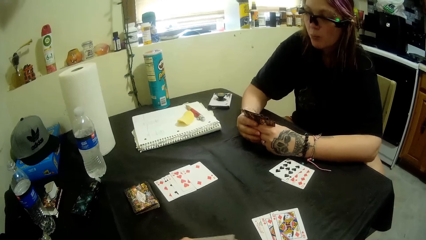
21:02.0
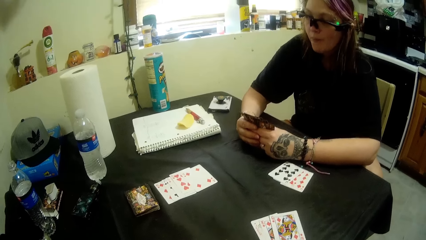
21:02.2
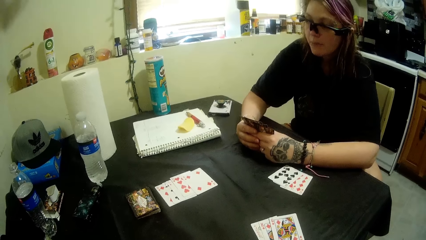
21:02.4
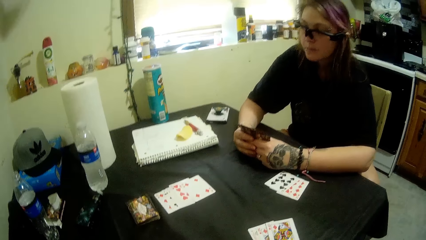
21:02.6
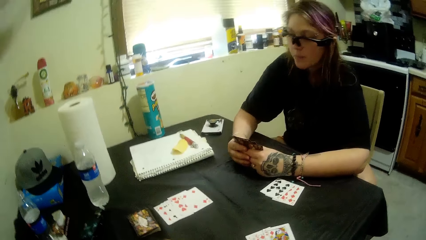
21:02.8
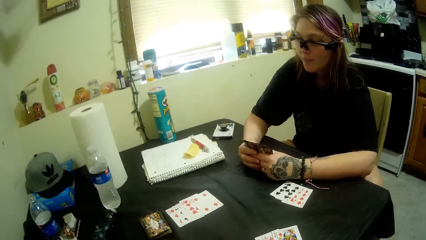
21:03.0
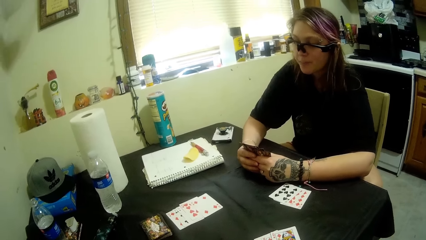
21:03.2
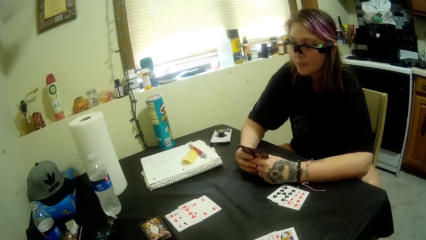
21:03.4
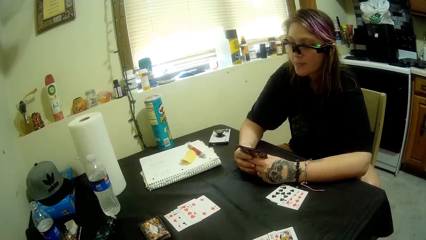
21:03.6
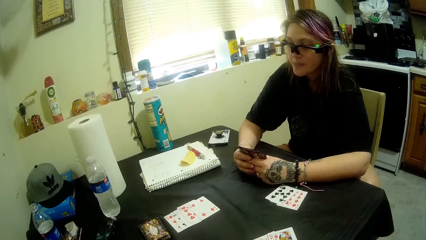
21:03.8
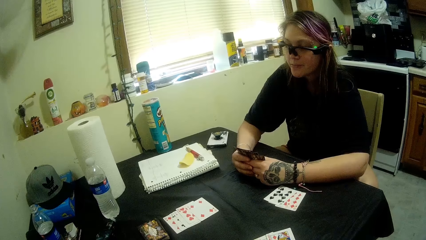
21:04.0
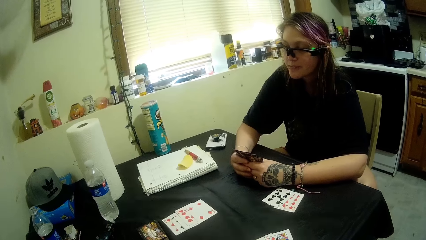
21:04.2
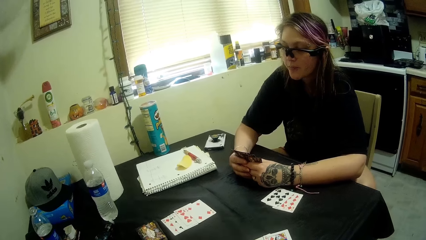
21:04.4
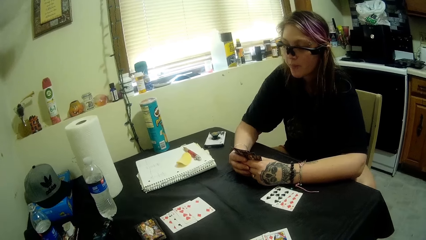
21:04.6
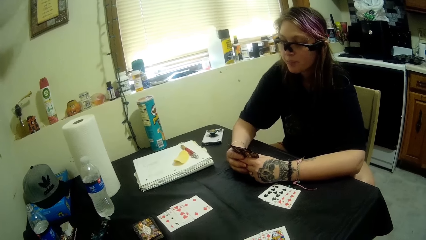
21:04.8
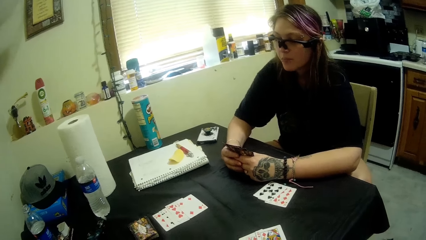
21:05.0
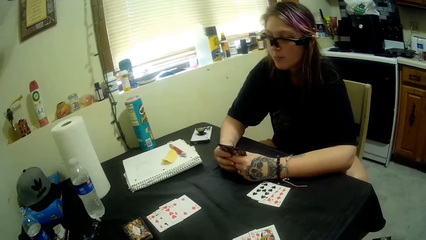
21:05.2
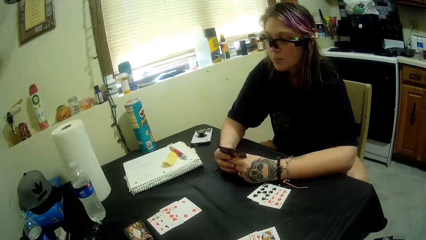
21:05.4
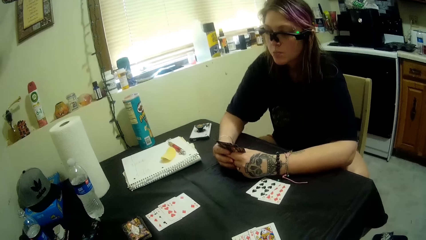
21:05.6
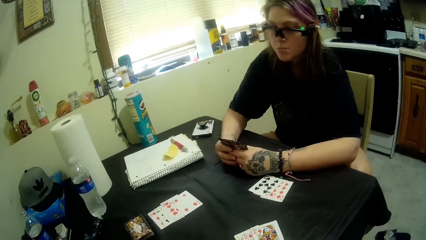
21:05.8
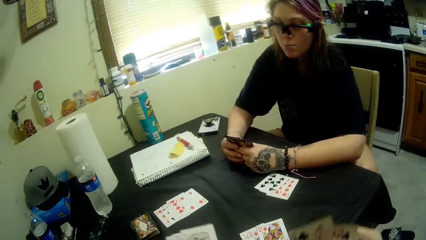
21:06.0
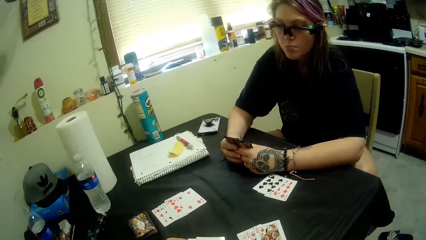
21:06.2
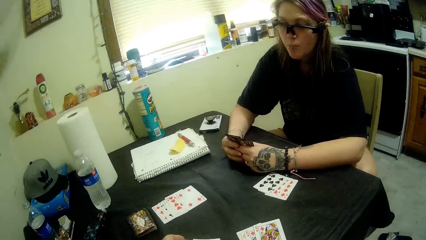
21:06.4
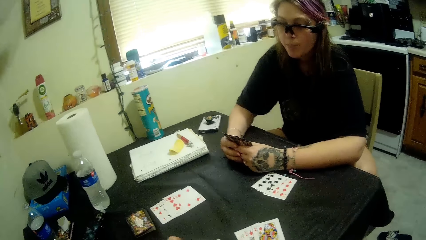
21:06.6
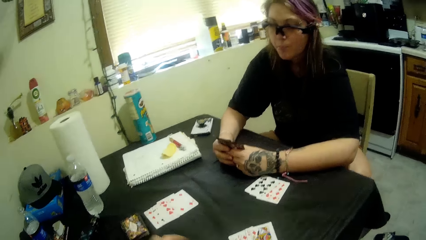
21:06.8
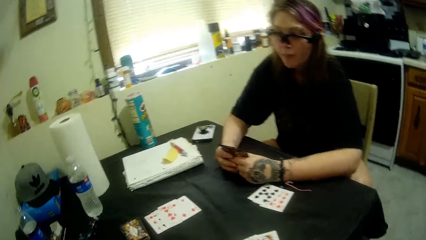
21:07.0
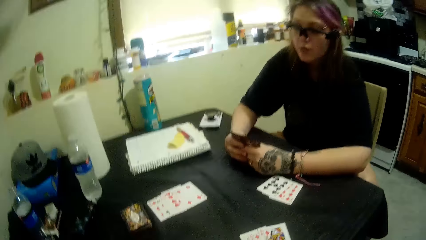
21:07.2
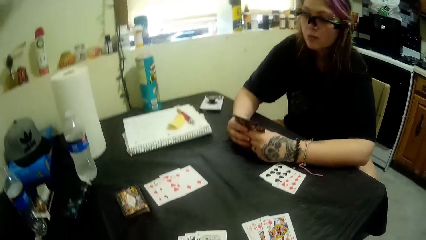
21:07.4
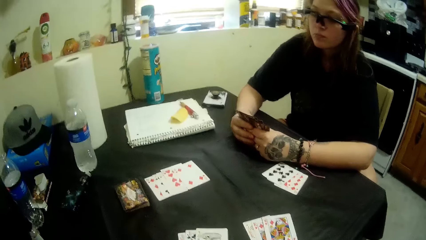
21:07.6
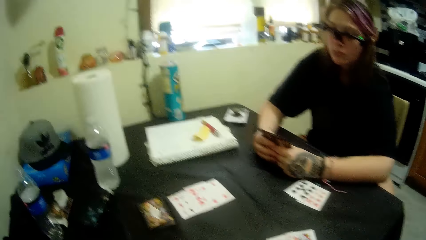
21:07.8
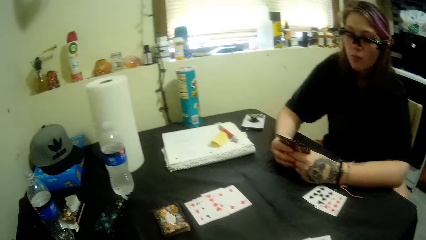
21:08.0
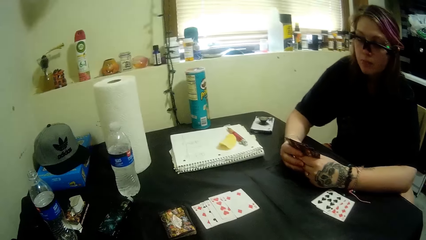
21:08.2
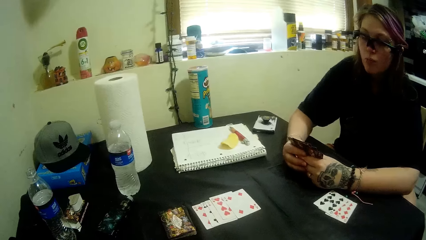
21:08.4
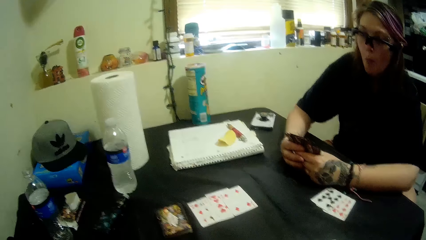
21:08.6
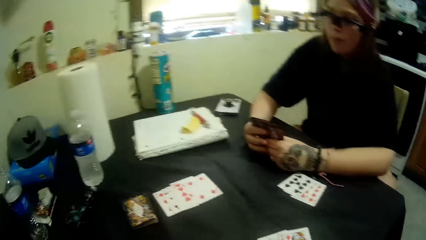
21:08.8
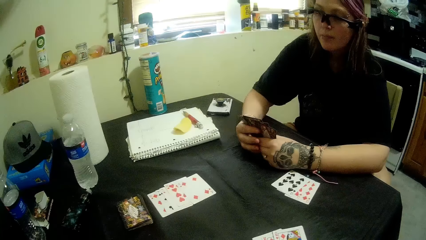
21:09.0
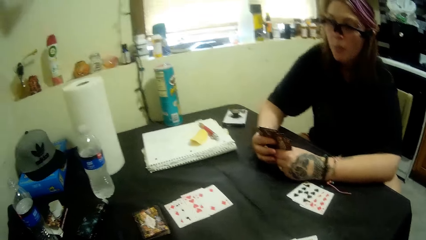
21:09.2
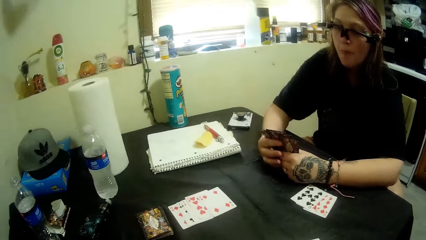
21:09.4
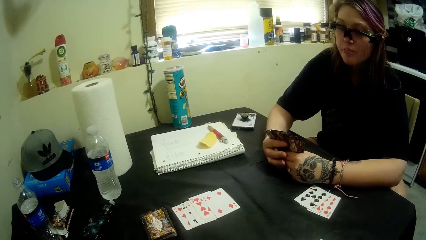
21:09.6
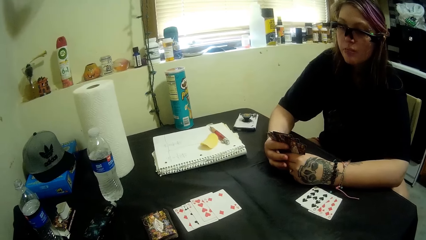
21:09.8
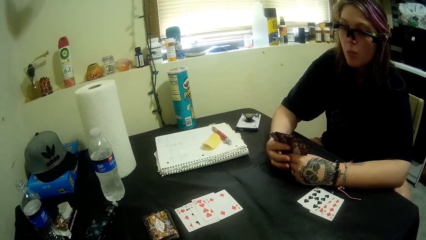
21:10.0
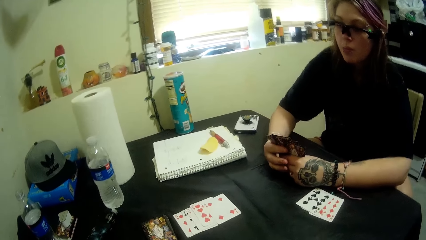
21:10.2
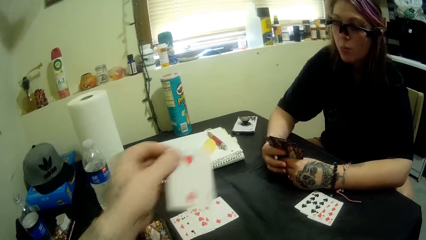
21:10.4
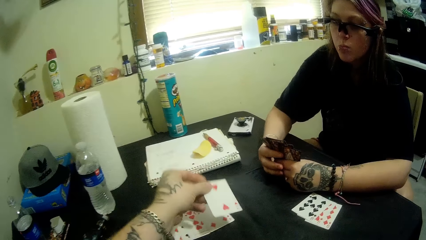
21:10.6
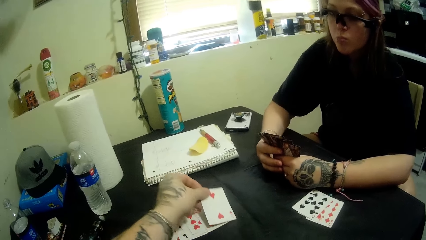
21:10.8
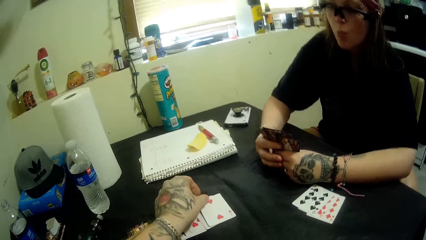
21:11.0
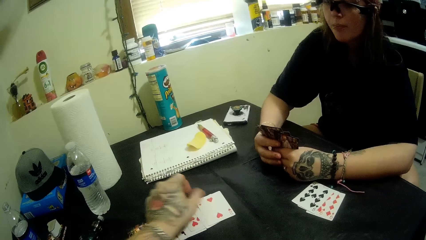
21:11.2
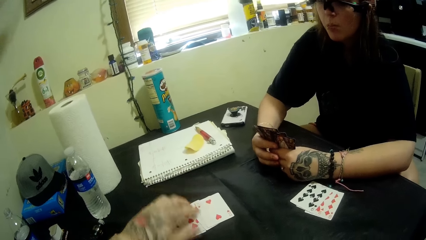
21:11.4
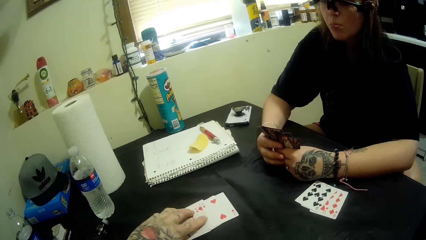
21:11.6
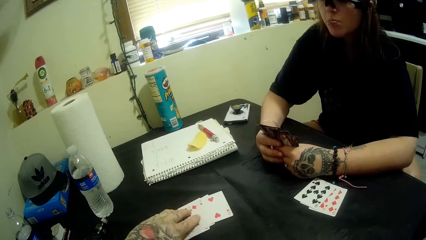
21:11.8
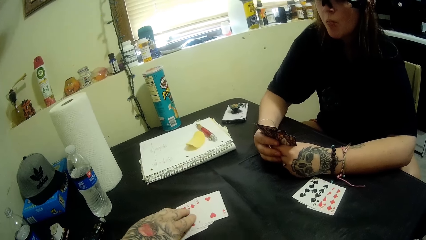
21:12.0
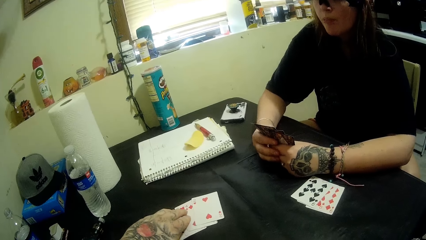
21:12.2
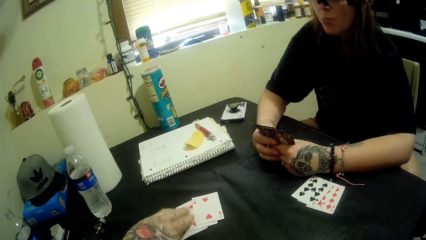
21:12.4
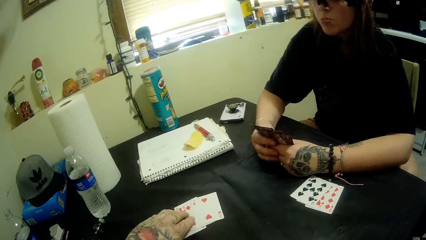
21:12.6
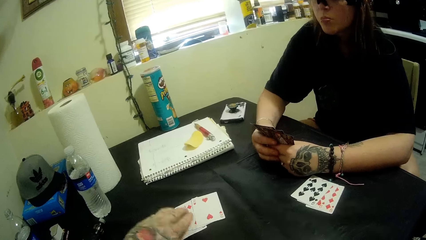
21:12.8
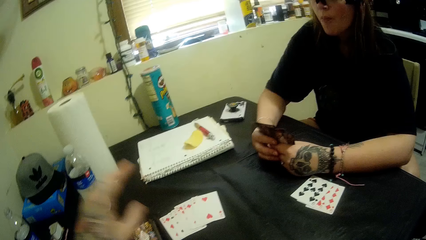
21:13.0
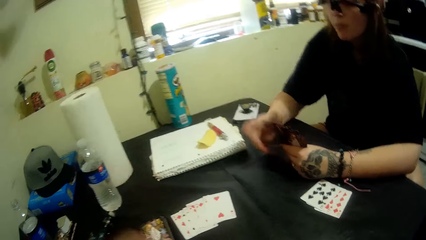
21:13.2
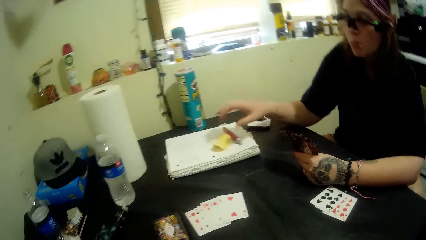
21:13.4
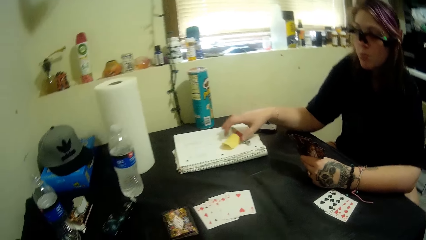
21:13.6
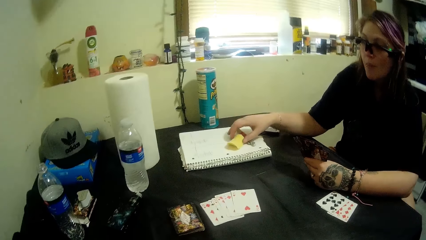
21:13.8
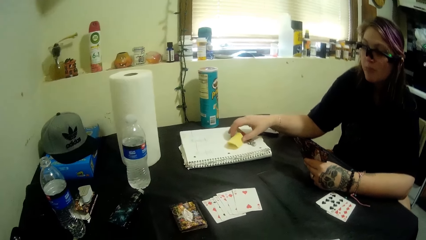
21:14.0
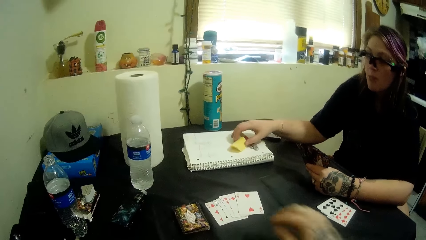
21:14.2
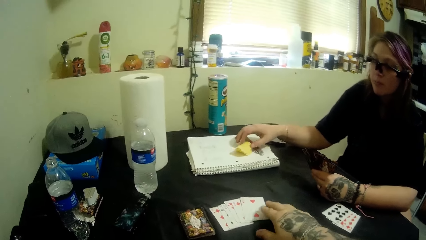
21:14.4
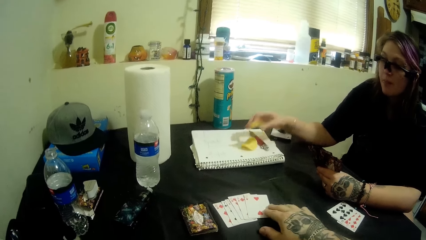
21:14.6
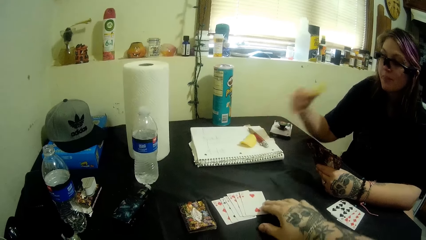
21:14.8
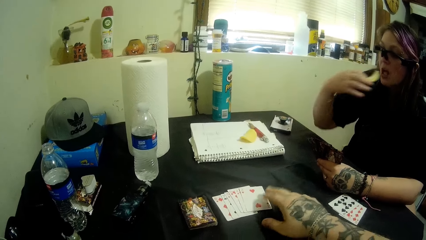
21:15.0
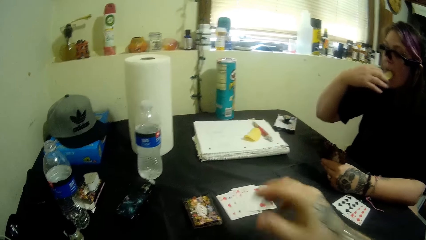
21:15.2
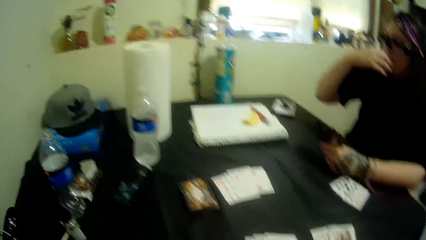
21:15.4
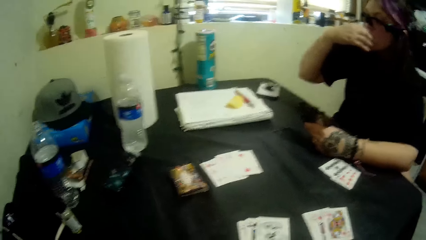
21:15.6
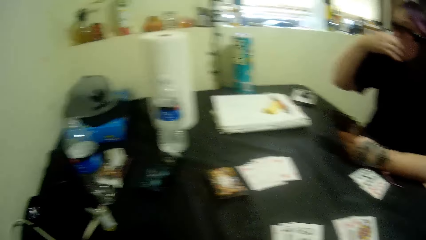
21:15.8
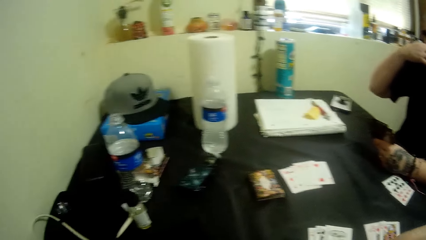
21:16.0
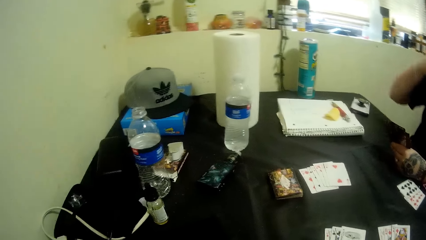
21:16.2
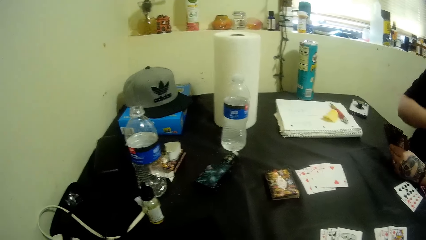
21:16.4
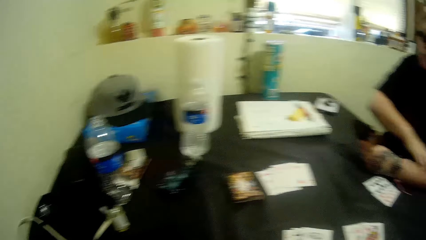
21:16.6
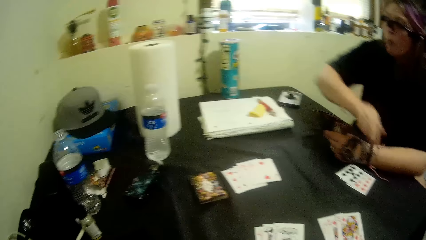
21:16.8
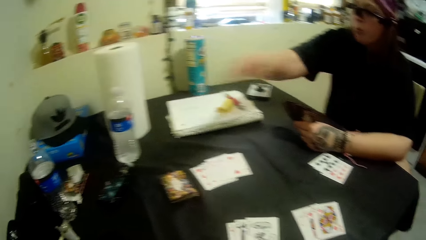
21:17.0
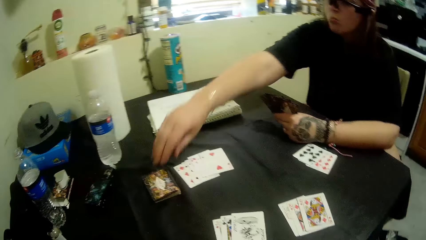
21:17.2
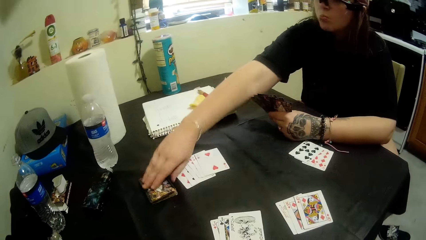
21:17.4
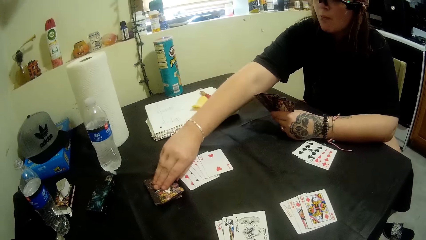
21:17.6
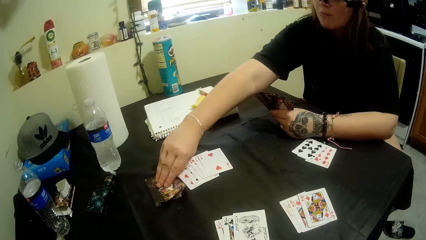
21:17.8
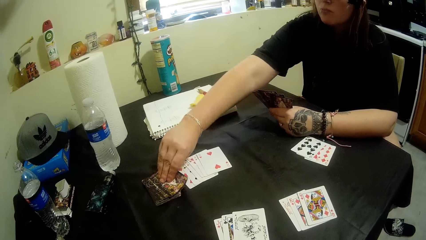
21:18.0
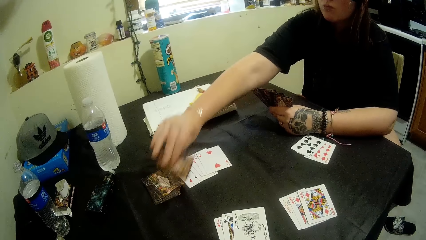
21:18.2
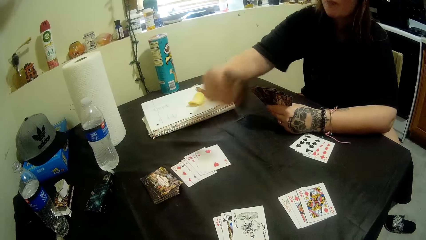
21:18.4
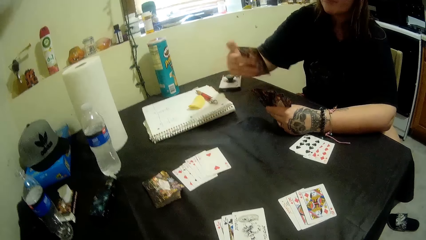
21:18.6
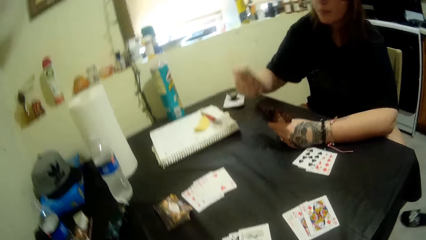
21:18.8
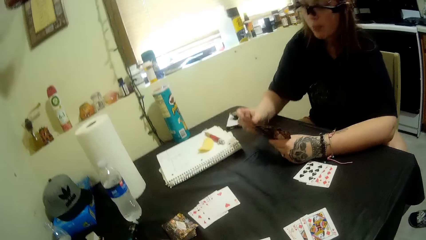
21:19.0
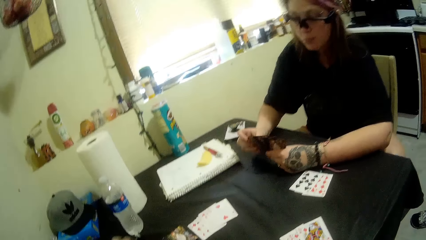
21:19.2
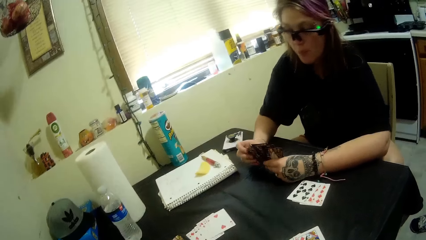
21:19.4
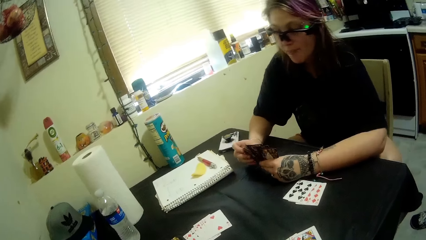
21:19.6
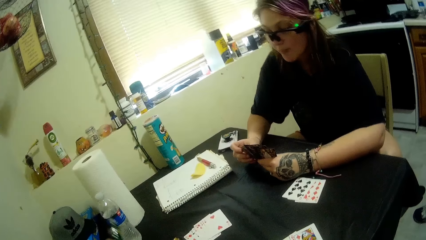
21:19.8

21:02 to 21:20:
A woman plays card games again. The camera wearer plays a card. The woman takes another piece of crisps. The woman eats part of the snacks on the table. The woman picks a card from the stacked cards on the table.
